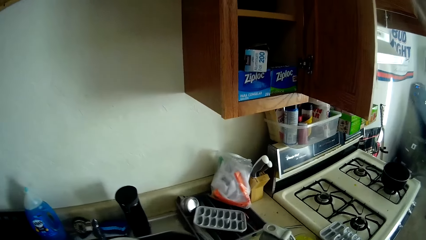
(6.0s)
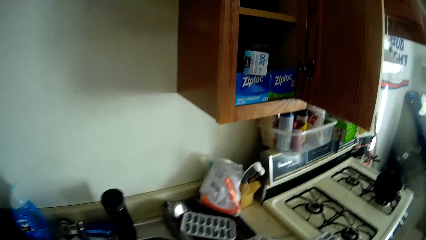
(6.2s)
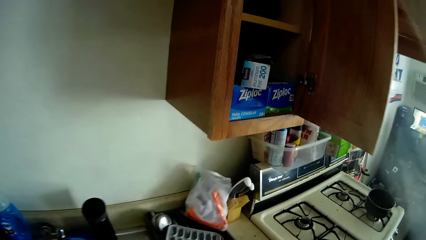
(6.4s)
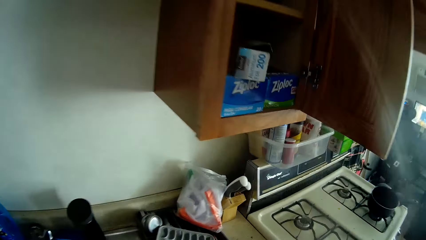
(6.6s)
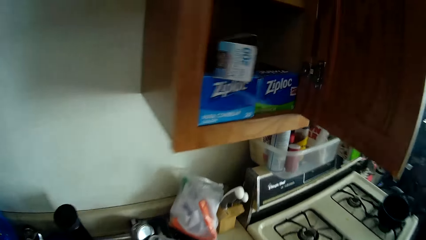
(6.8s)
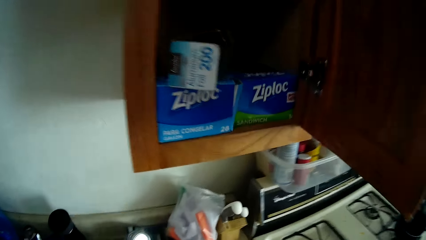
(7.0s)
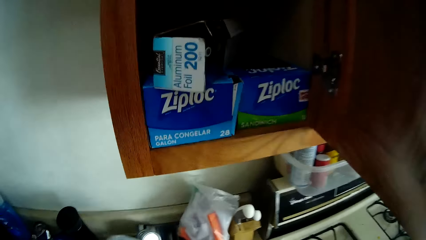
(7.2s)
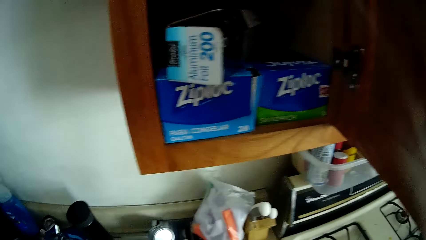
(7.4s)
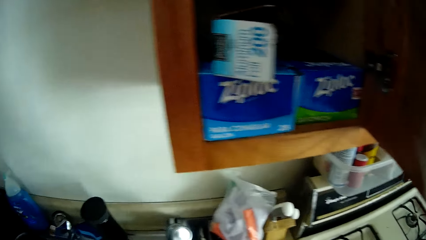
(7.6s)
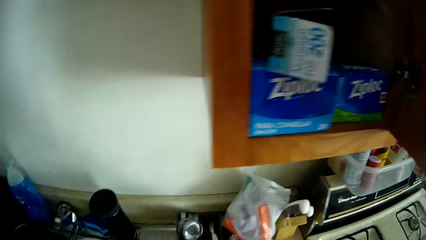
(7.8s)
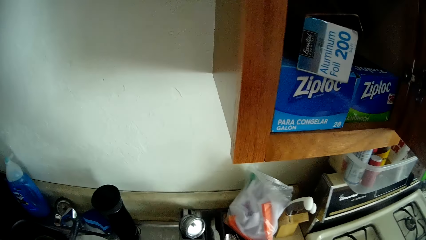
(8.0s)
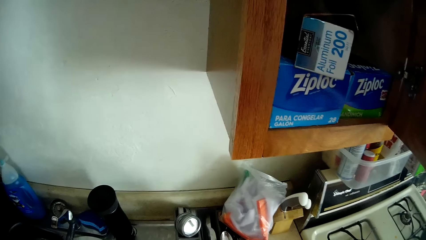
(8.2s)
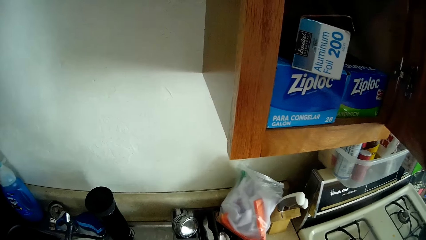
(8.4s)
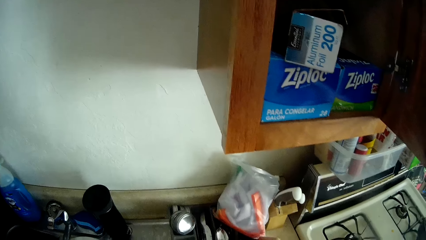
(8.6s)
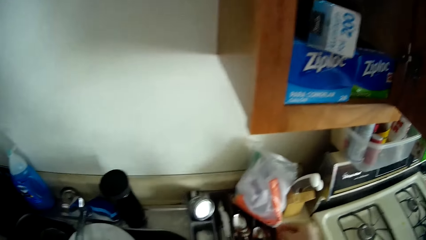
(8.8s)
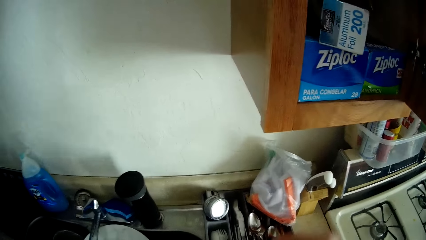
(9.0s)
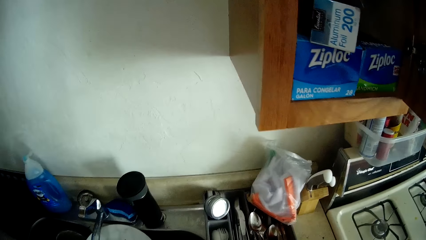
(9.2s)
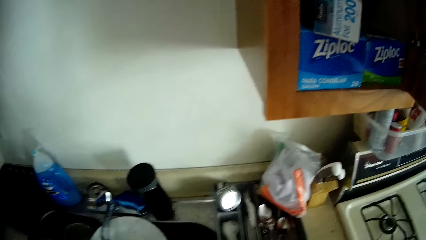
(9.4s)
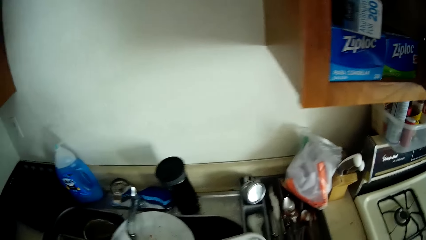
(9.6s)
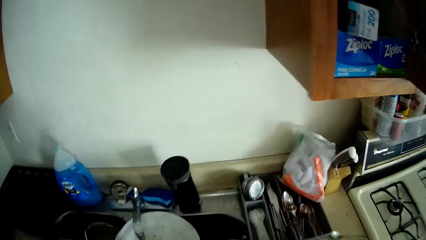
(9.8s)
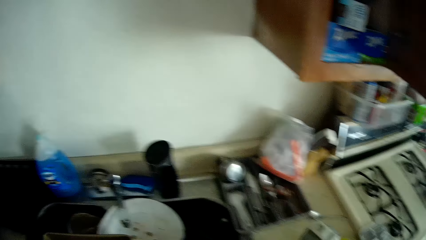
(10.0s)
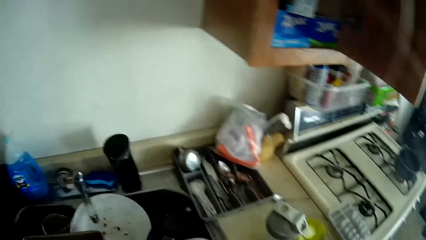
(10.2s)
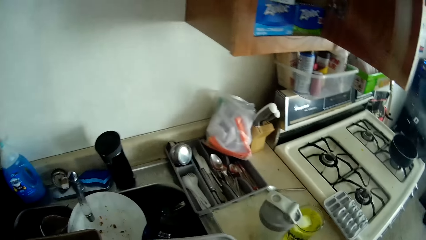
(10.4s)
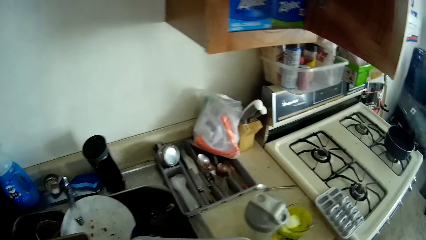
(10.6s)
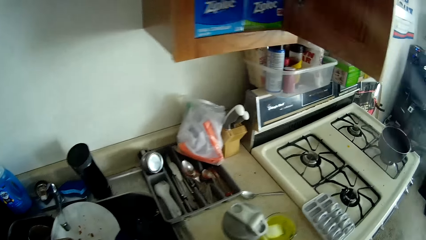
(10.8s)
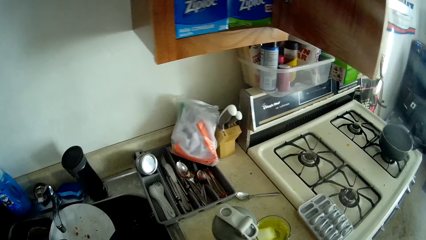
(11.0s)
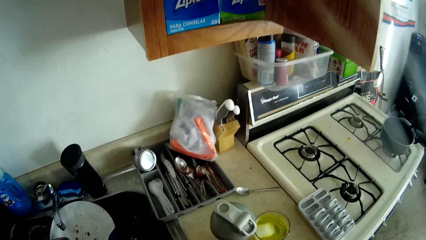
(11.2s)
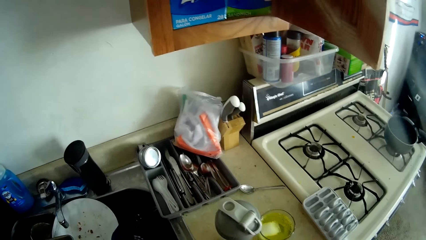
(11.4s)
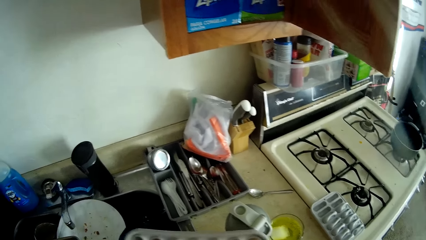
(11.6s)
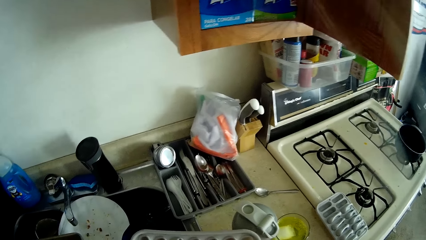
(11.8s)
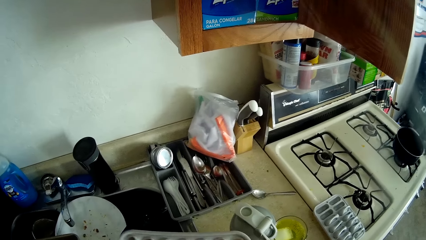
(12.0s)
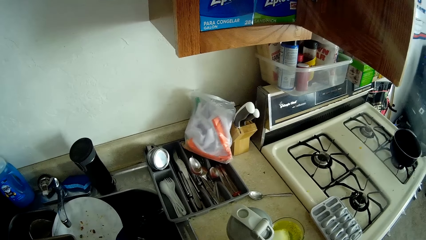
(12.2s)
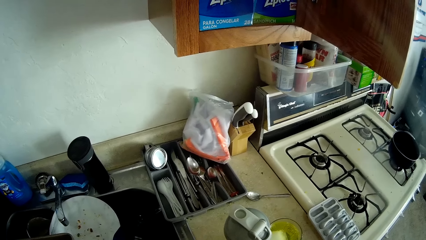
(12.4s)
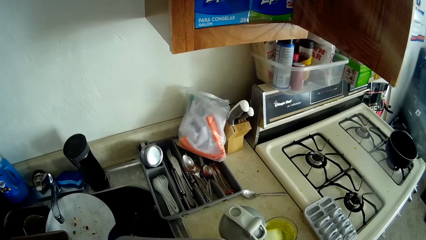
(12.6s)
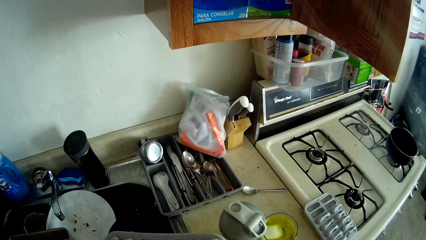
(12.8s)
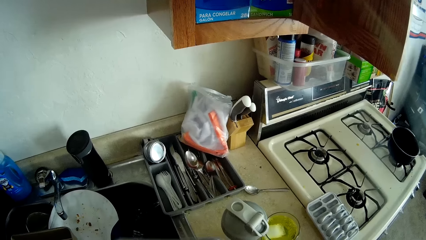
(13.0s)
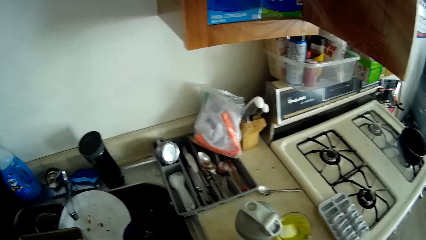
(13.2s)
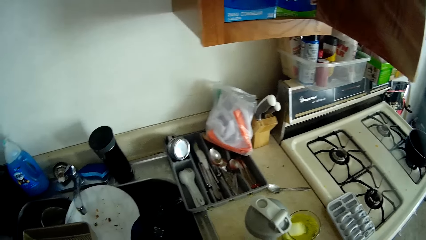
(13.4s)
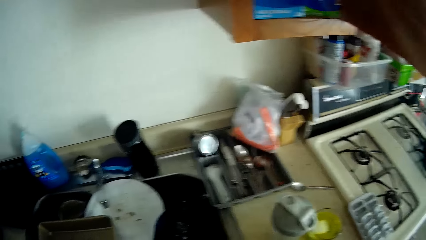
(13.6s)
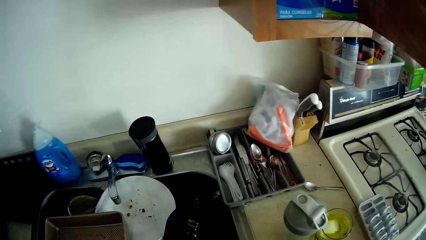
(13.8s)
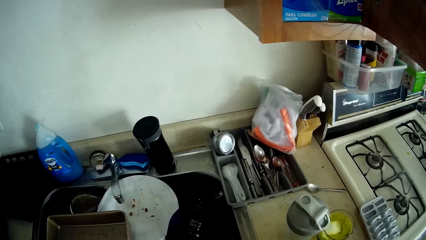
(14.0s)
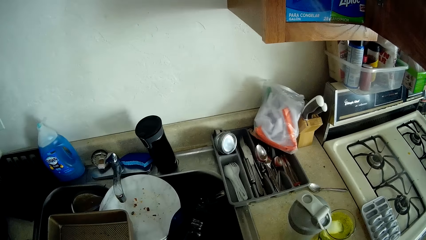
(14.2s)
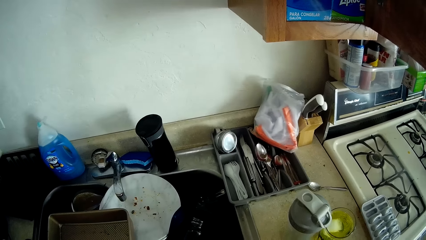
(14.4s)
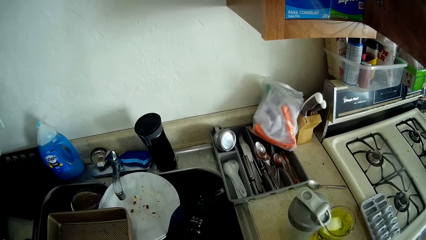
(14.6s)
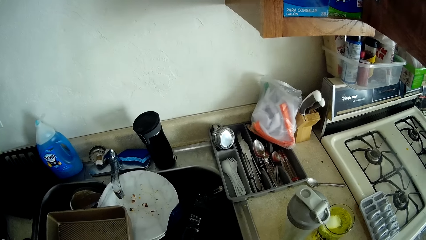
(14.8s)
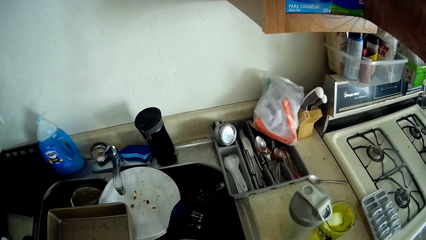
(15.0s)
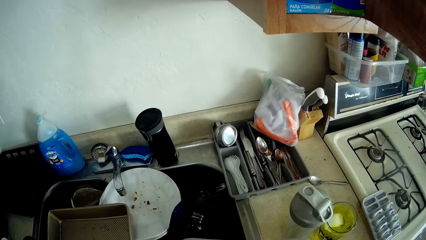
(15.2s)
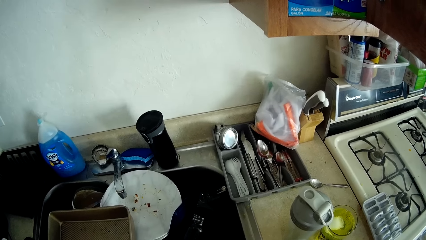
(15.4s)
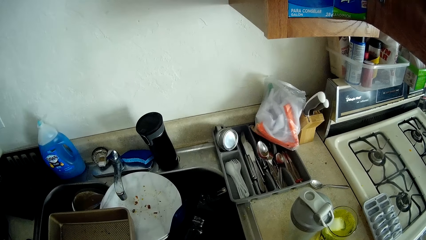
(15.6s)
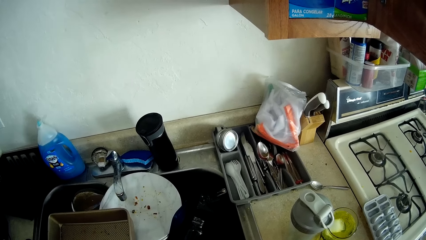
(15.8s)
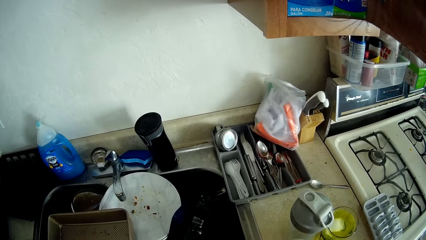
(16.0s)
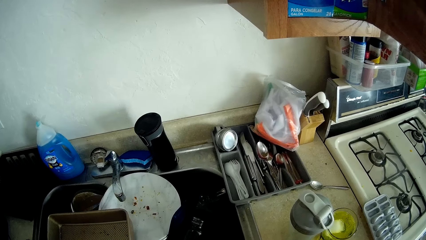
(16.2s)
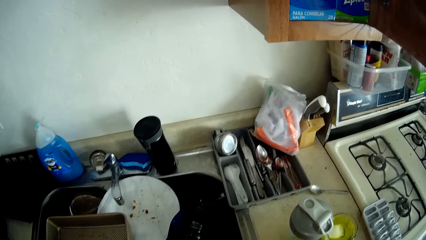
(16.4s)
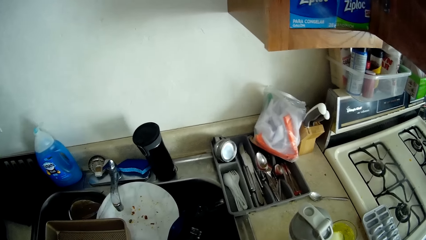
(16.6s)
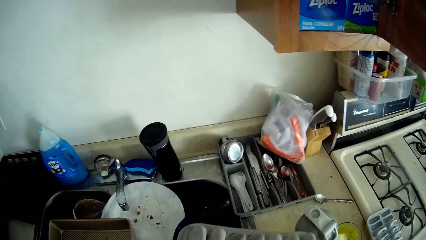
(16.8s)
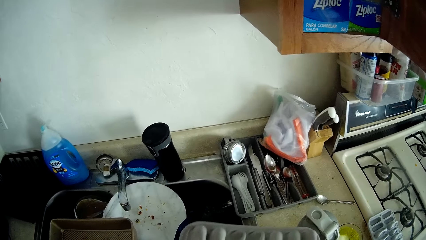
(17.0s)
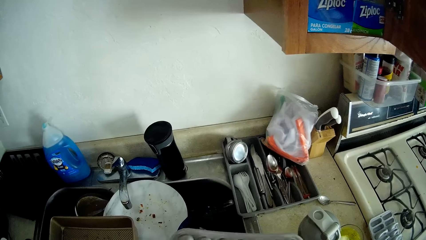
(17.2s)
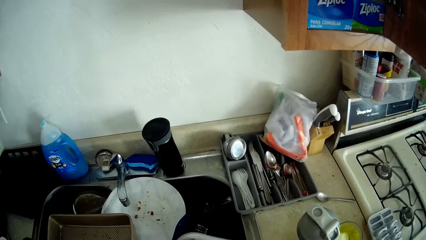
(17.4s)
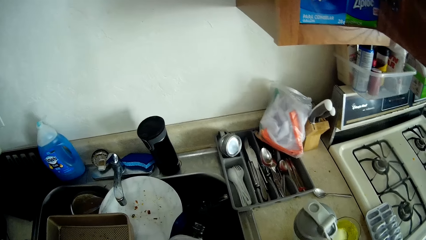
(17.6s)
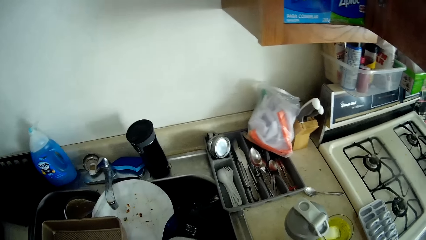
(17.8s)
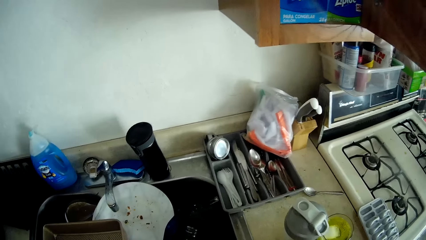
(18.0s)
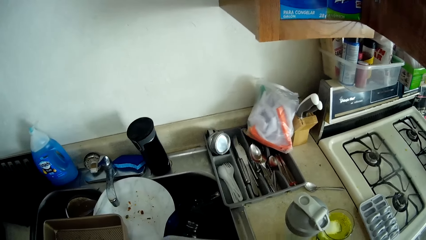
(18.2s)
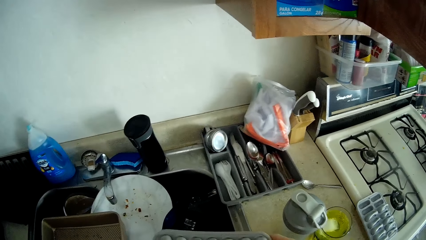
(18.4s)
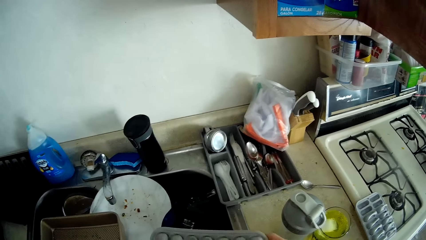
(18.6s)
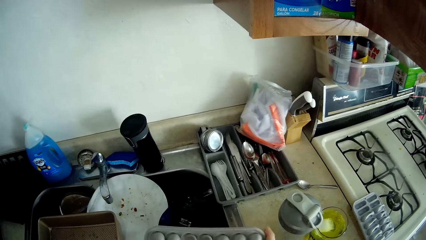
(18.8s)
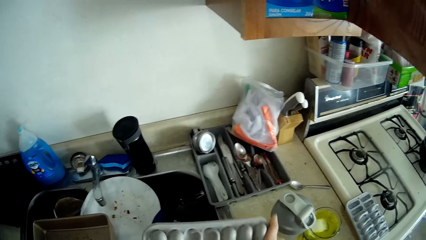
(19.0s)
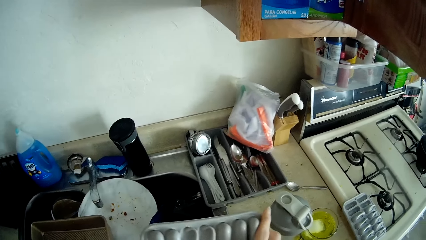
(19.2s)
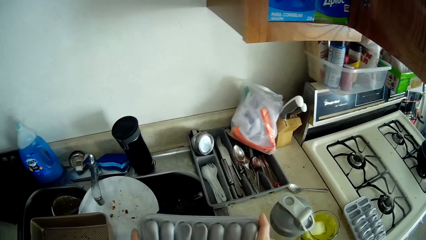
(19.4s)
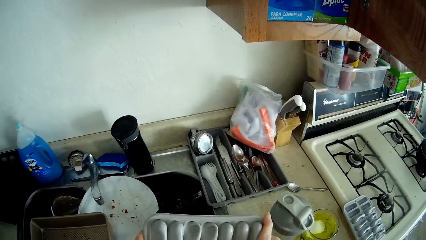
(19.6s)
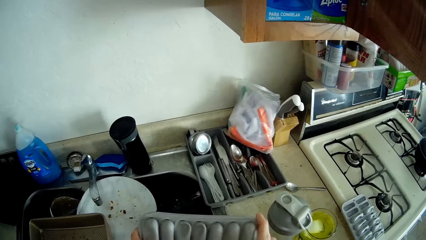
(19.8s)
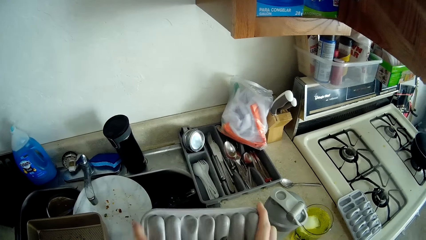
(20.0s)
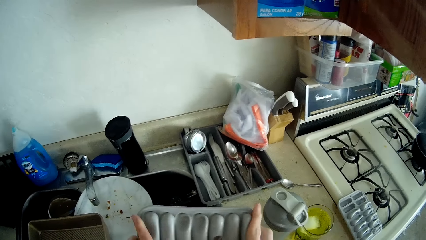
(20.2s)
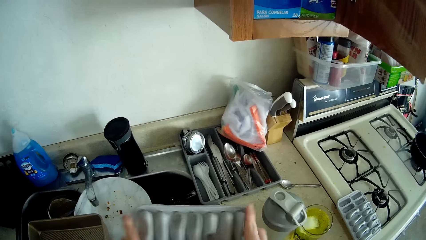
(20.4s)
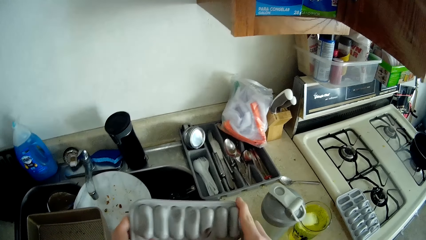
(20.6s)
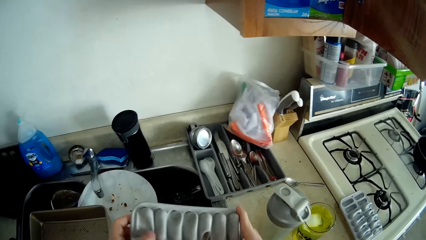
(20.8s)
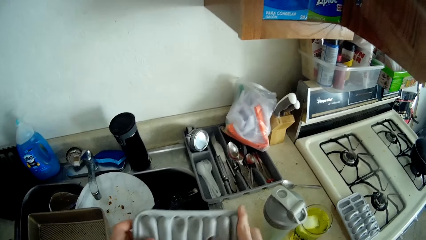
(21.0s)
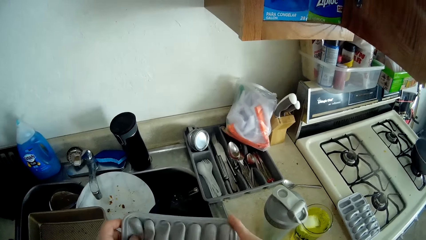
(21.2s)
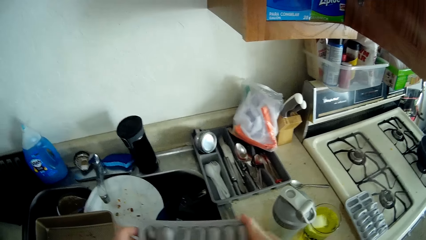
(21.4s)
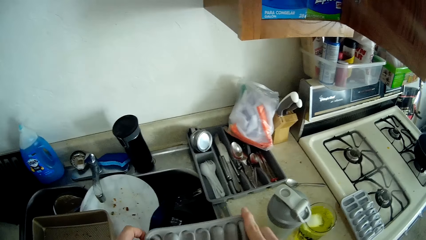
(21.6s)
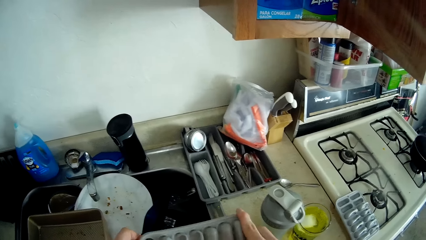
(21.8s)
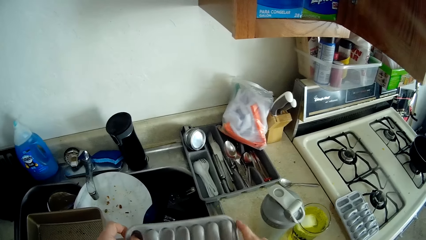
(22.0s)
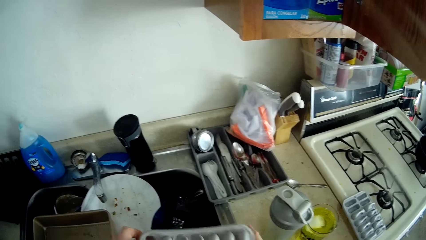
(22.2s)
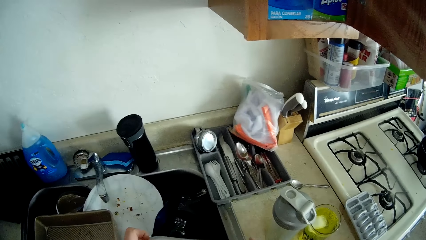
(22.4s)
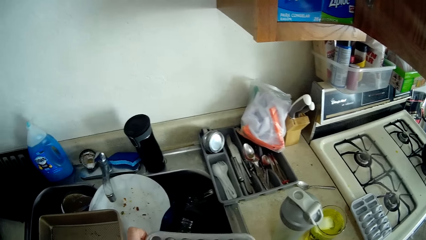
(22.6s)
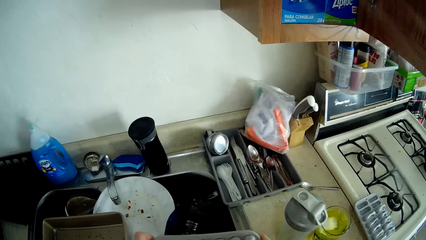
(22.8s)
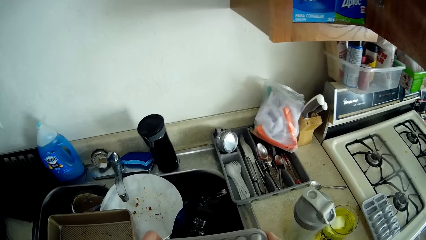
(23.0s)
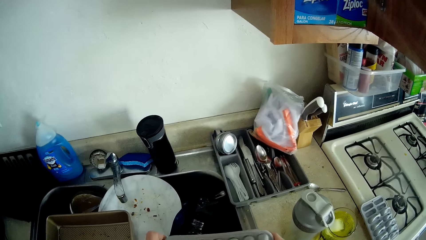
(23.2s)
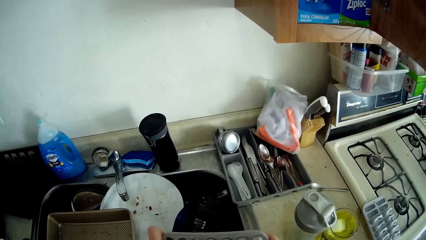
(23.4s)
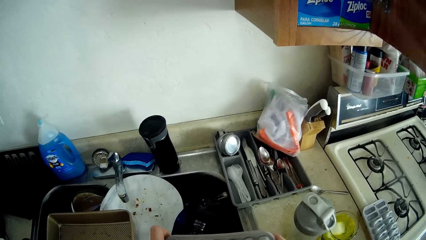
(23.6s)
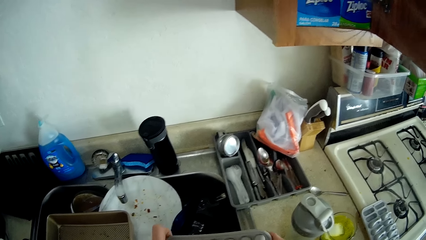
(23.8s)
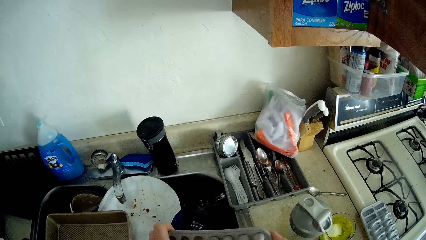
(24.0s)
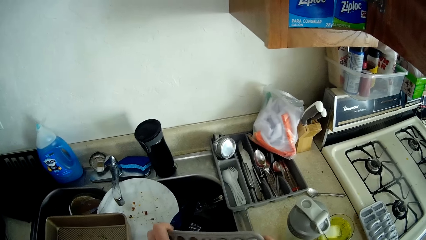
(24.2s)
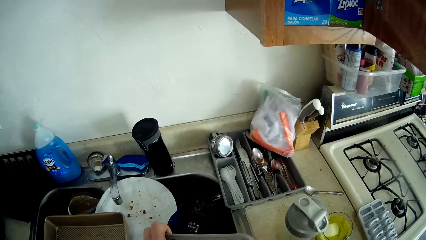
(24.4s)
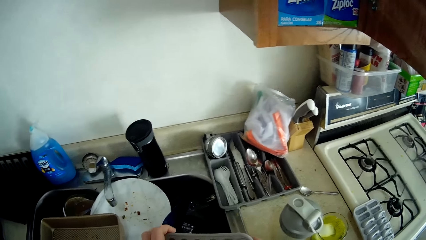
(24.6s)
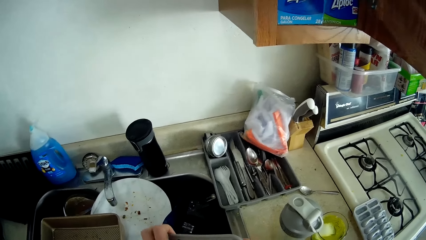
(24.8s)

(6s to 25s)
The camera wearer looks at the utensils. She places the fork into a tray with her right hand. She holds the rack.
